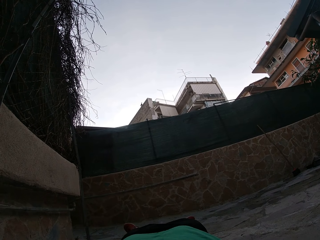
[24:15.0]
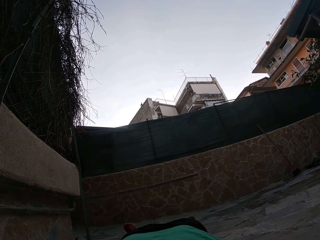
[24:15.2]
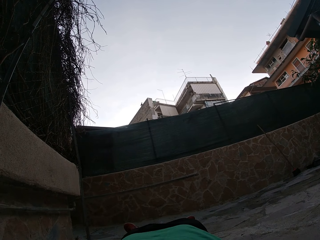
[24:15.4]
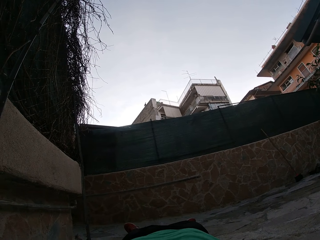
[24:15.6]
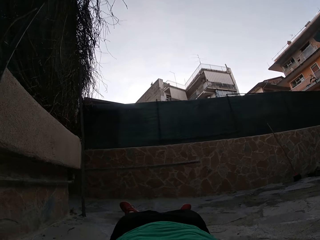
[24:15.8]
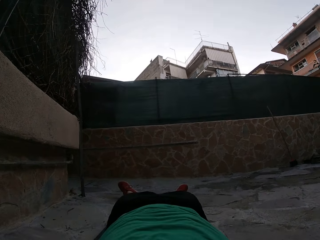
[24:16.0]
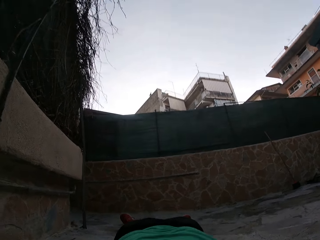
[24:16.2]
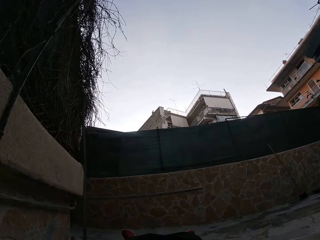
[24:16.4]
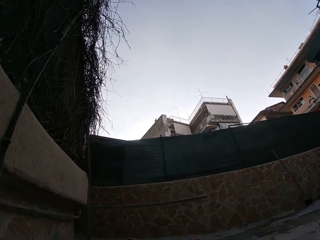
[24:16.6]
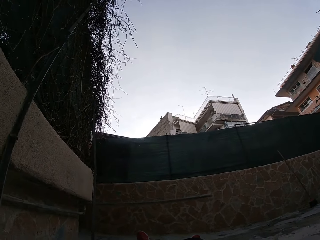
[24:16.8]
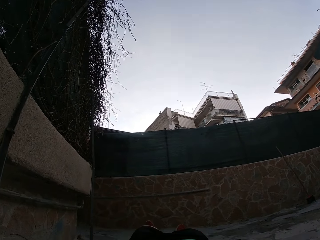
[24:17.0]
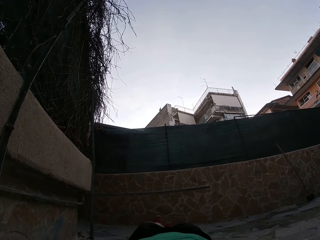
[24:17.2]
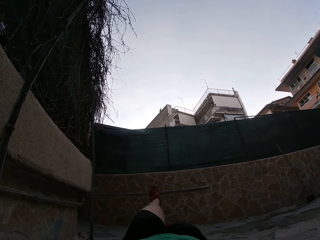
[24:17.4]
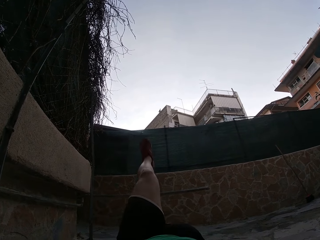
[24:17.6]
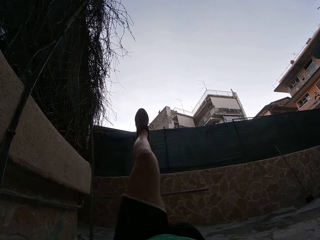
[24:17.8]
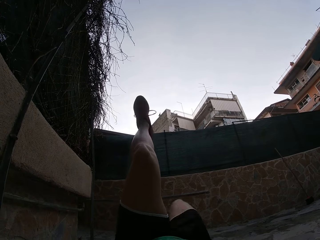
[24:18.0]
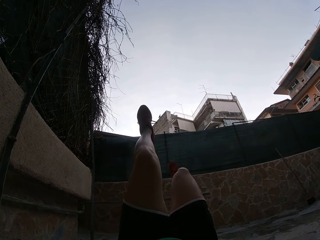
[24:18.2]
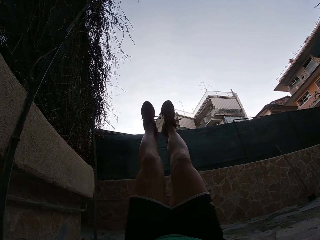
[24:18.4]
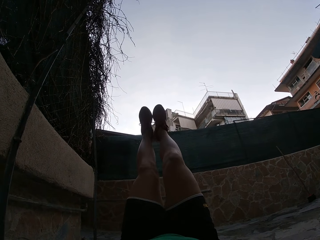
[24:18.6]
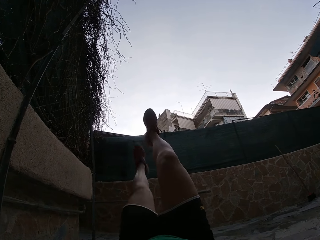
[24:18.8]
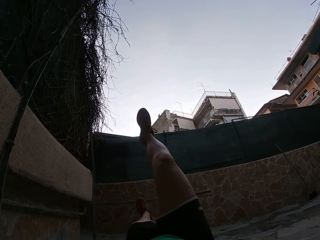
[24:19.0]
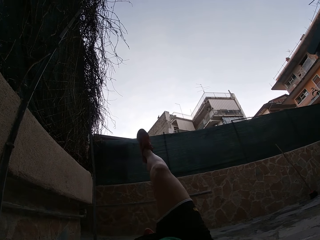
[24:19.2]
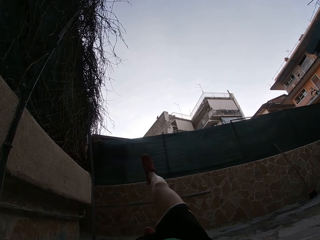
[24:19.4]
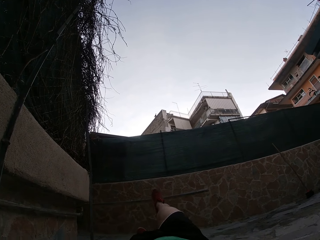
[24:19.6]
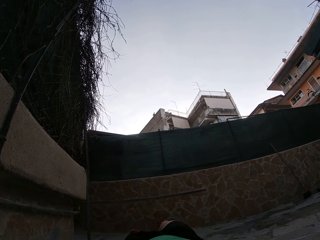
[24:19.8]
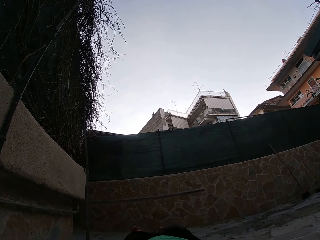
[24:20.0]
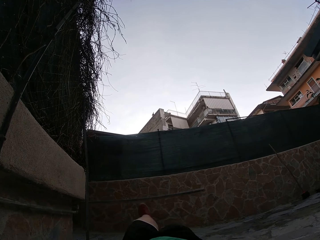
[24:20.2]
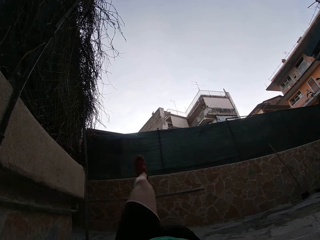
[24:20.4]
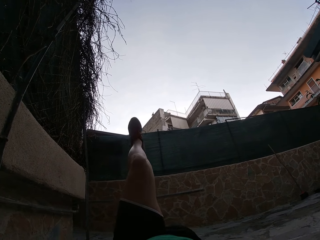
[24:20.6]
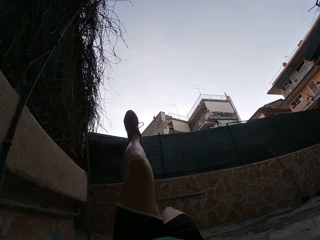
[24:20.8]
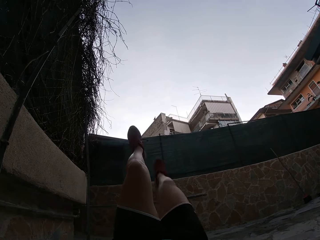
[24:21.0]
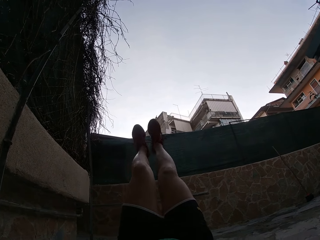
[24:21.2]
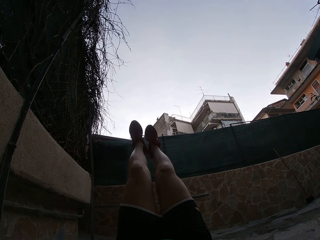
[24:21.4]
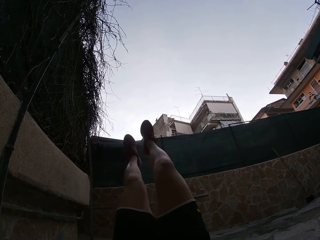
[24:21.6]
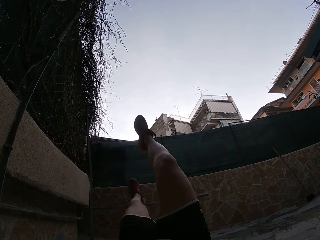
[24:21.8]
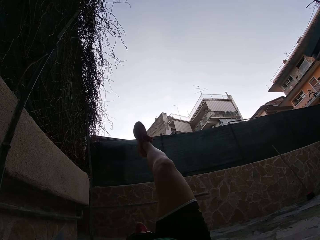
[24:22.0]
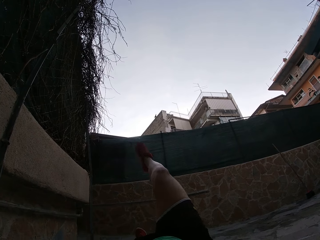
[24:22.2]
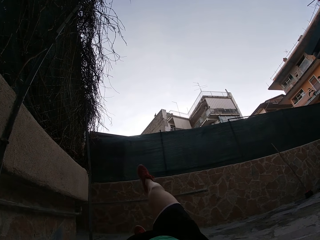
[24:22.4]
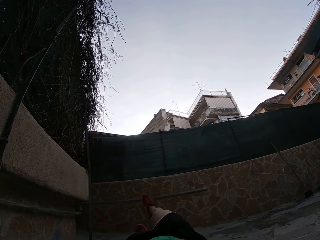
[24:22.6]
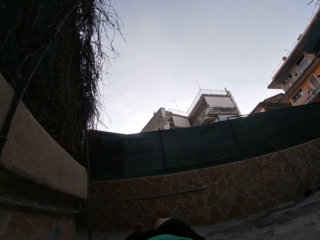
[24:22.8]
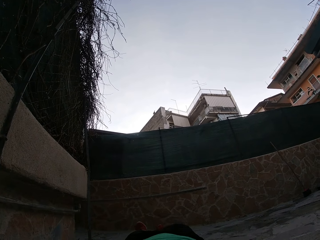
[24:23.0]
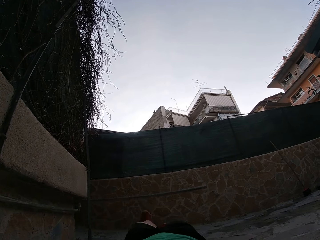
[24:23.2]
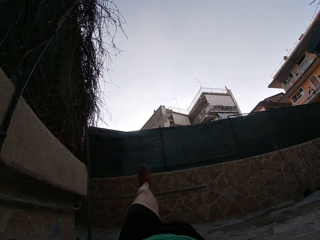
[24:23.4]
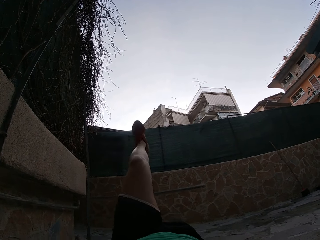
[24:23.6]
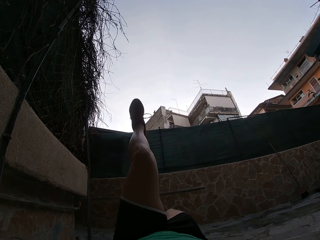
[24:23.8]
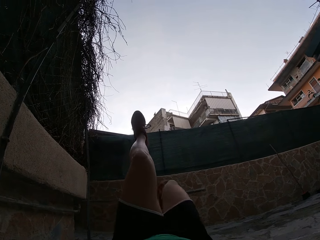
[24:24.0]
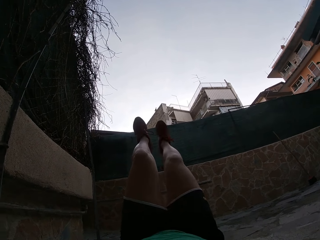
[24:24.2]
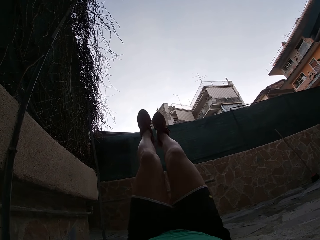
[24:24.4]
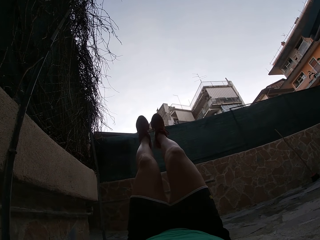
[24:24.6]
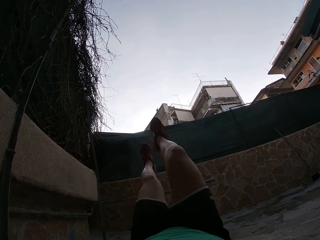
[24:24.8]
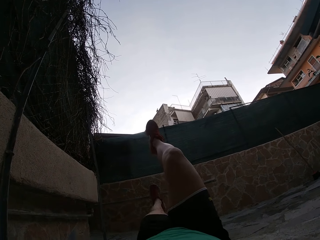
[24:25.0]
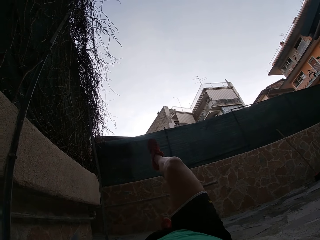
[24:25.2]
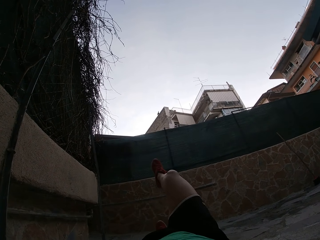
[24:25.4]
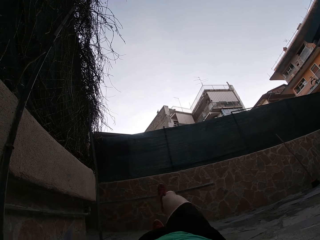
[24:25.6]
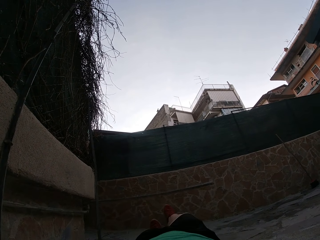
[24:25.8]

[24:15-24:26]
The camera wearer lifts the leg. They lift the leg again. They continue to perform exercise. They put the legs down. They lift the leg. They lift the leg again. They put the legs down. They lift the leg. They lift the leg again. They put the legs down.

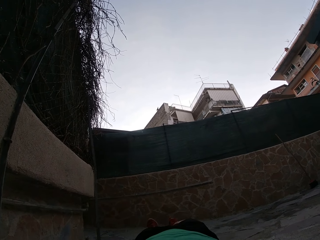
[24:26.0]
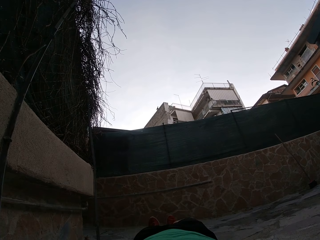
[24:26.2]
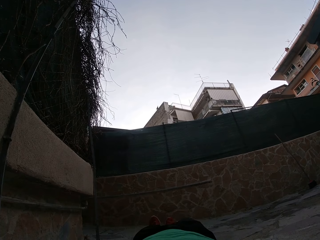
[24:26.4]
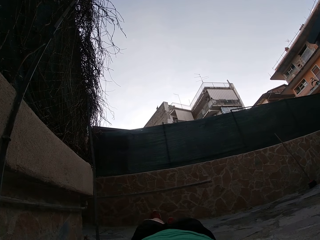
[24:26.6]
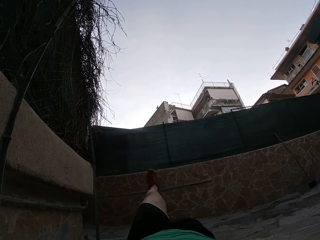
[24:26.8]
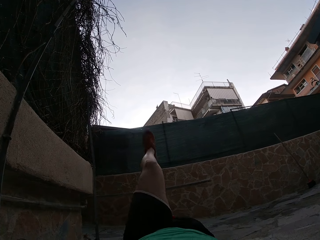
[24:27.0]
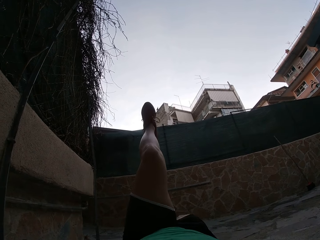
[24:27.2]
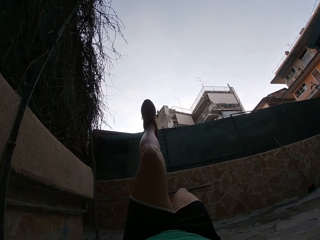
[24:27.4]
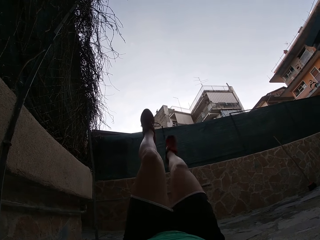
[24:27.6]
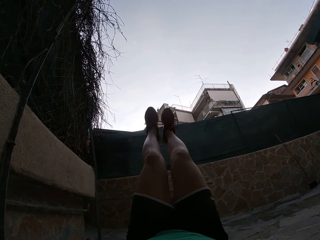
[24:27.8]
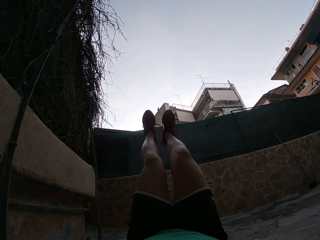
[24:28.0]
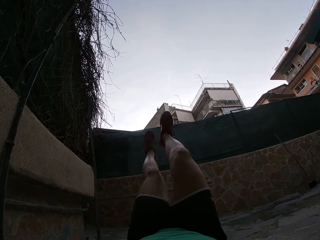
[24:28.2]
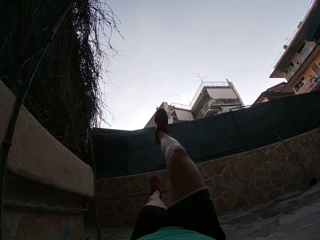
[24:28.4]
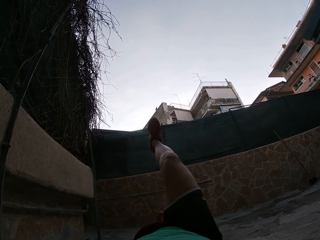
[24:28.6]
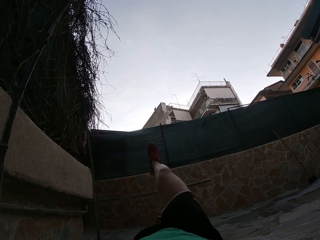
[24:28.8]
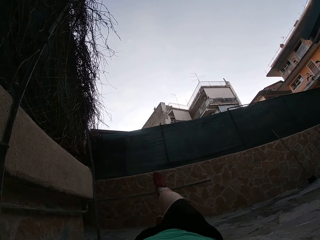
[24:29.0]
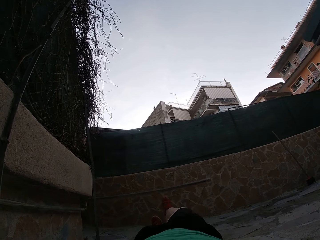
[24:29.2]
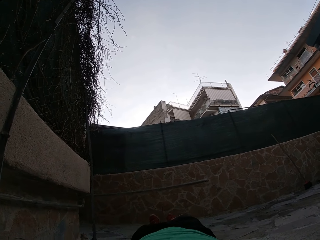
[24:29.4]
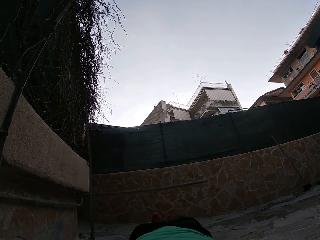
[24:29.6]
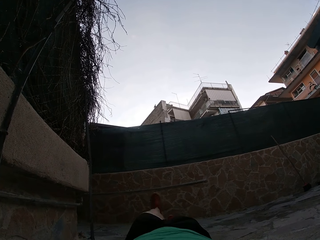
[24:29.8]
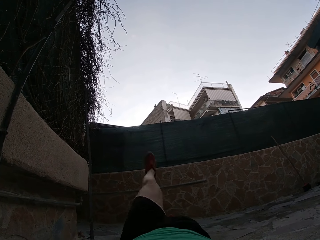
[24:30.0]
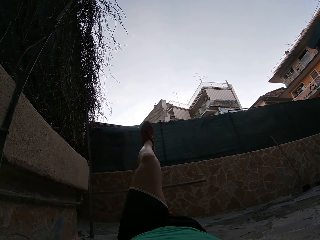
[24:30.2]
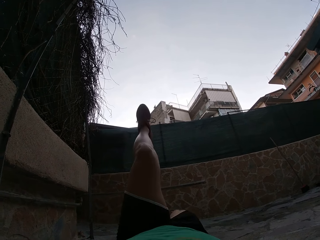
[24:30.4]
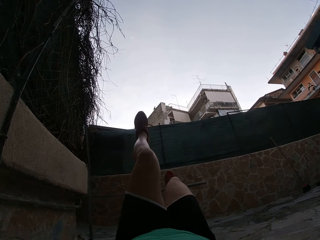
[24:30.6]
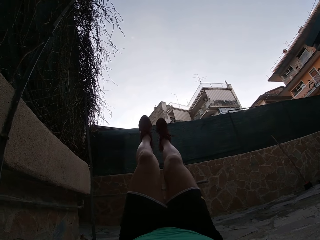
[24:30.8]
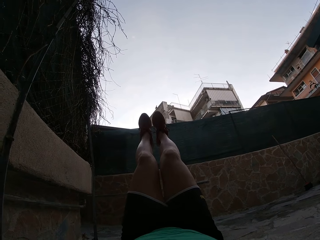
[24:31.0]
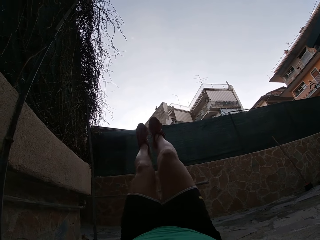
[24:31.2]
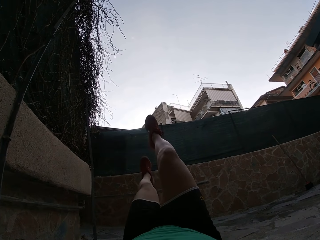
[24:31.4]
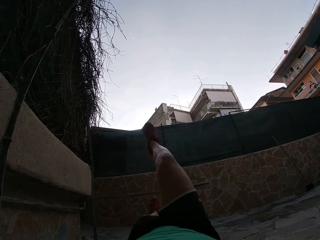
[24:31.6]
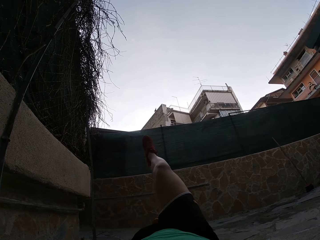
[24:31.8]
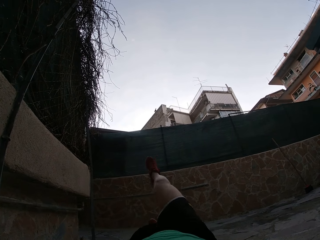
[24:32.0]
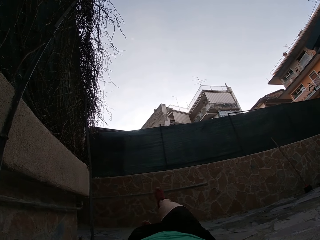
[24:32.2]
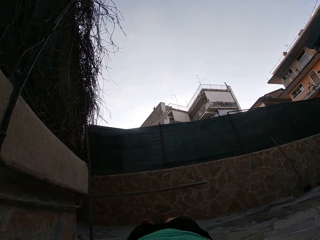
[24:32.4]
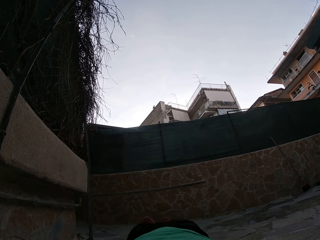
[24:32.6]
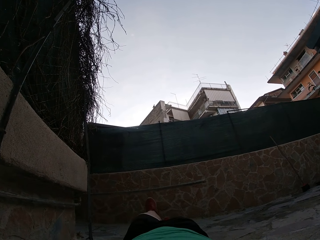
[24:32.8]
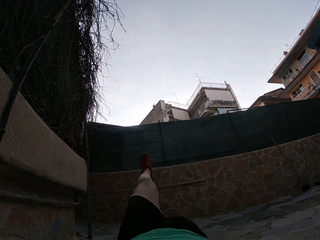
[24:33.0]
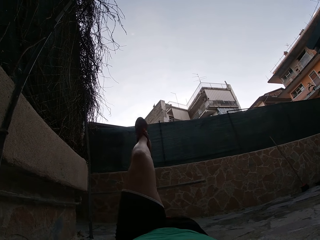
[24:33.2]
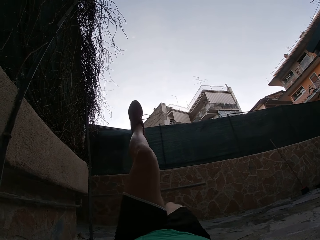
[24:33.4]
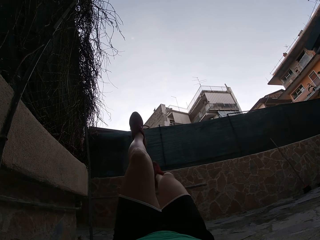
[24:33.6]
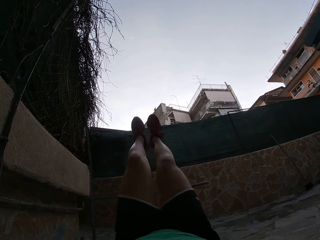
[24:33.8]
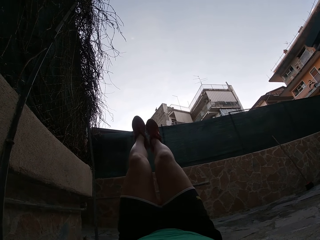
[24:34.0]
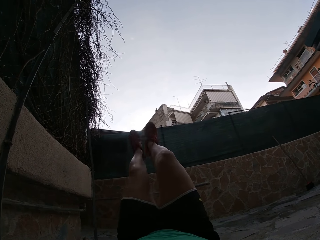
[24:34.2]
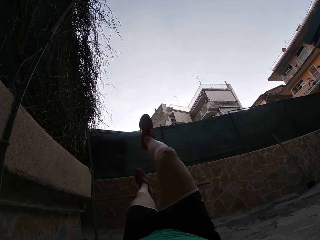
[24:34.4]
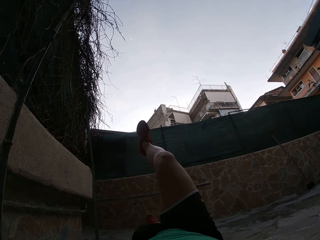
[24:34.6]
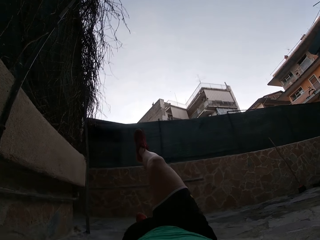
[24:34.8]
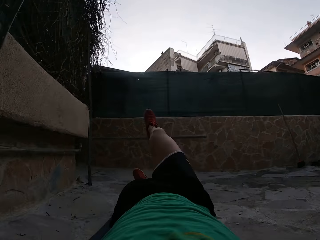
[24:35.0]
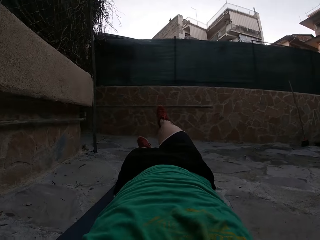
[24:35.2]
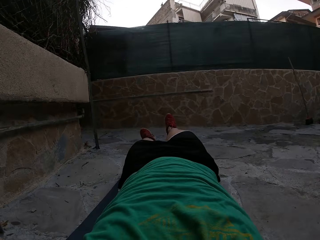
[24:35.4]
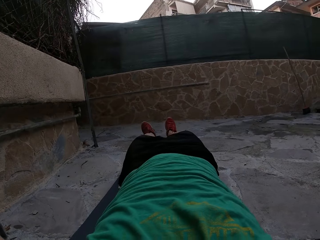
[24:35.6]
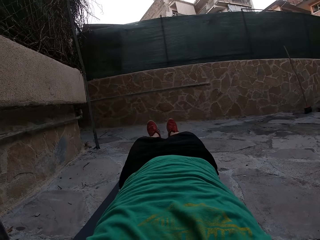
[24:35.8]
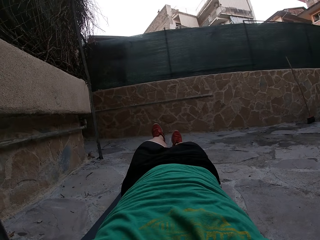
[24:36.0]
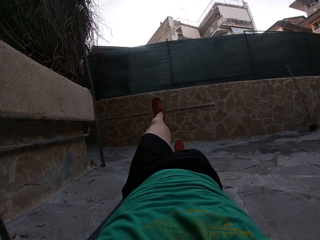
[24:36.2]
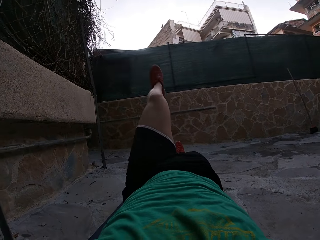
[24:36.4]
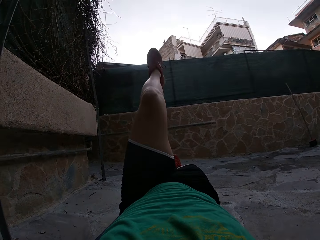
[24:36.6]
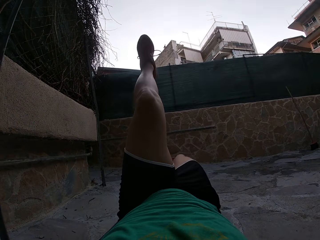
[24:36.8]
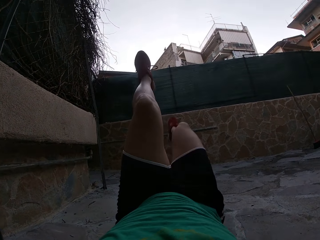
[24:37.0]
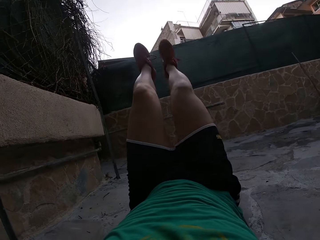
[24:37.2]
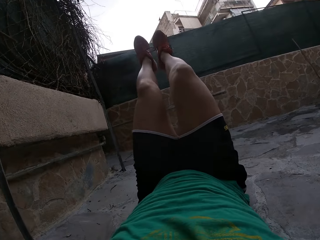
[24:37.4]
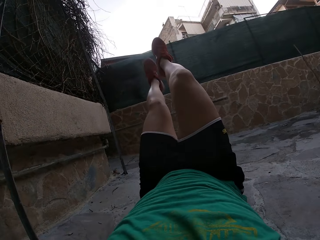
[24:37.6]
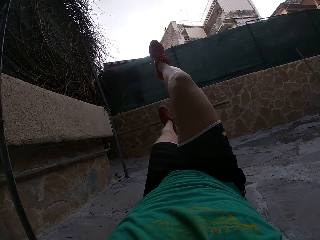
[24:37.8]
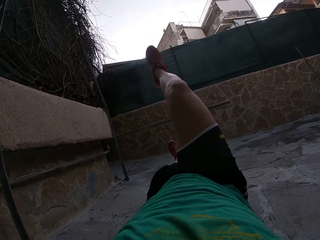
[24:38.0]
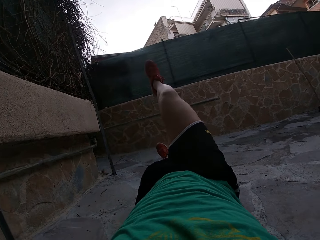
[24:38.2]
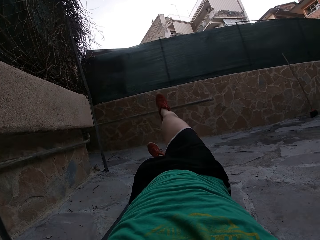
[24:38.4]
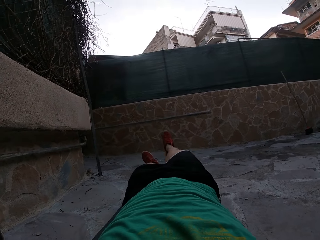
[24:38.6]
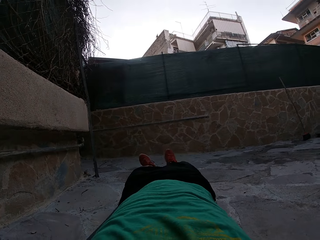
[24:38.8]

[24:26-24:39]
The camera wearer lifts the leg. They lift the leg again. They put the legs down. They lift the leg. They lift the leg again. They put the legs down. They lift the leg. They lift the leg again. They put the legs down. They lift the leg. They lift the leg again. They put the legs down.
